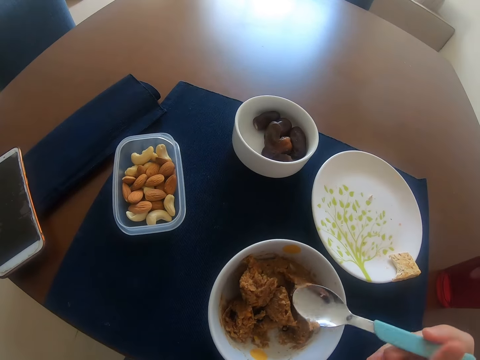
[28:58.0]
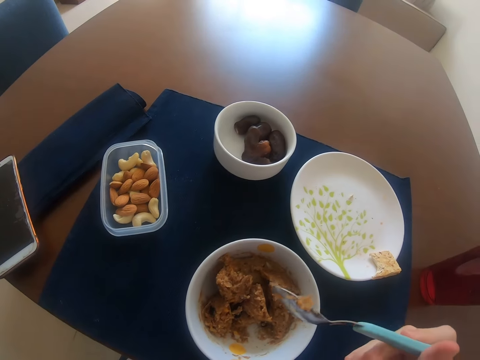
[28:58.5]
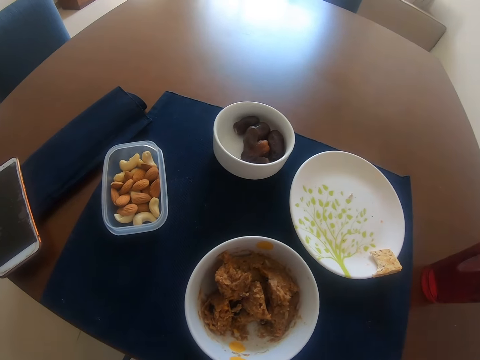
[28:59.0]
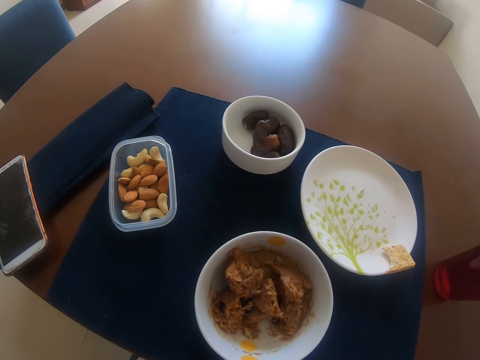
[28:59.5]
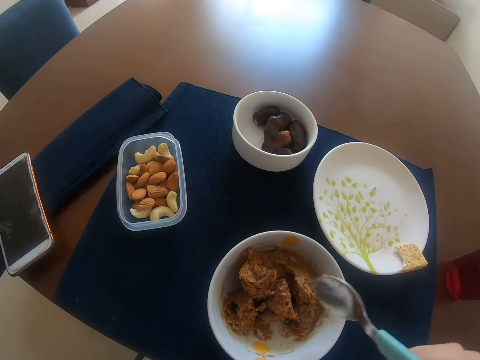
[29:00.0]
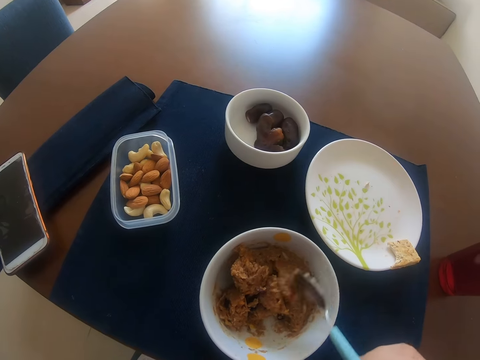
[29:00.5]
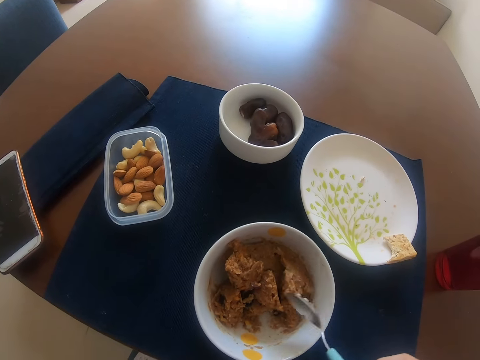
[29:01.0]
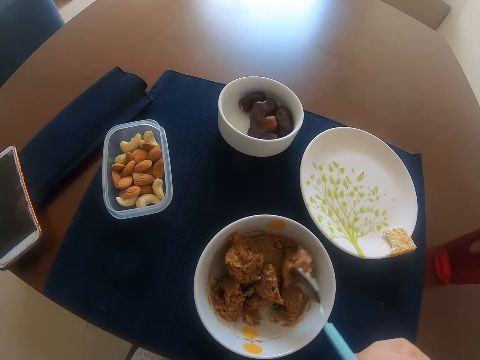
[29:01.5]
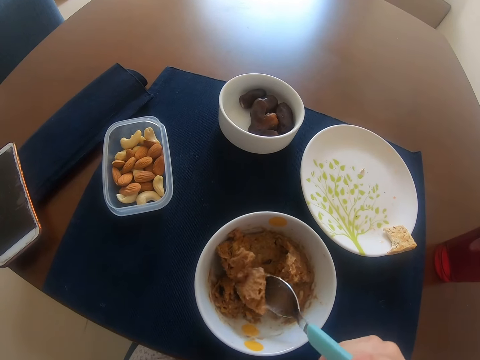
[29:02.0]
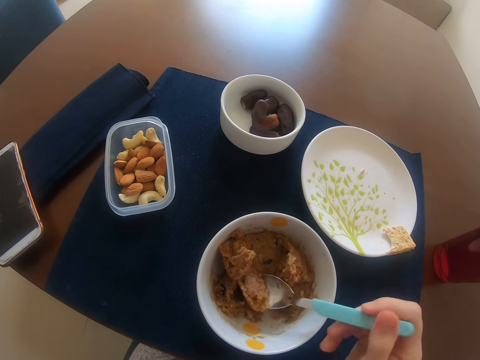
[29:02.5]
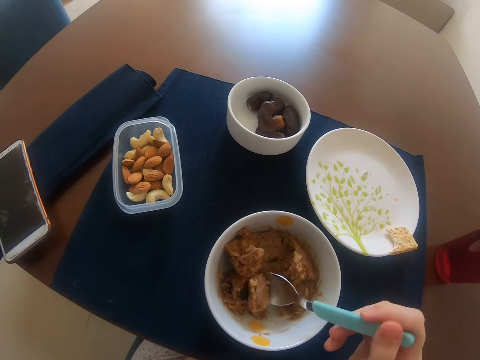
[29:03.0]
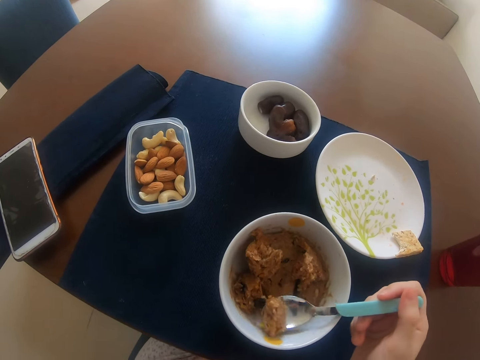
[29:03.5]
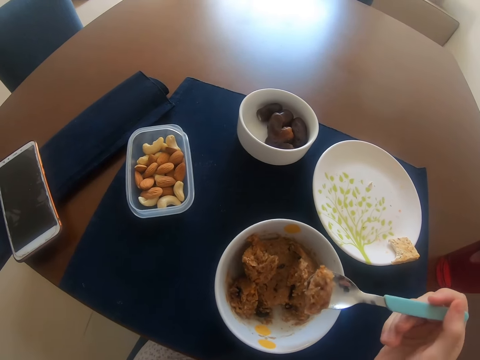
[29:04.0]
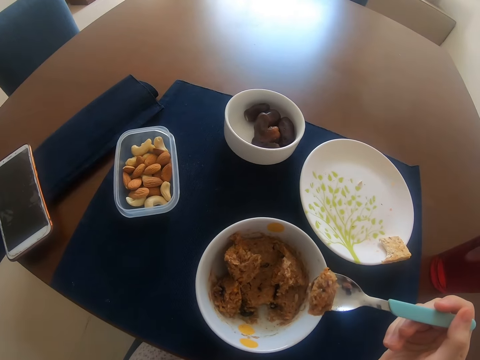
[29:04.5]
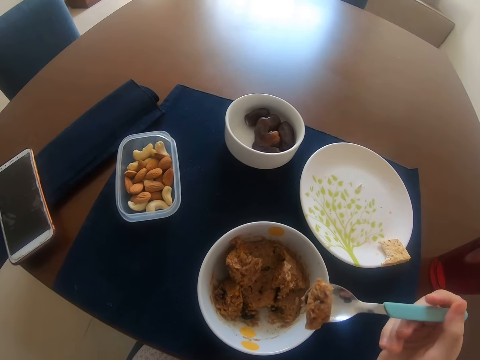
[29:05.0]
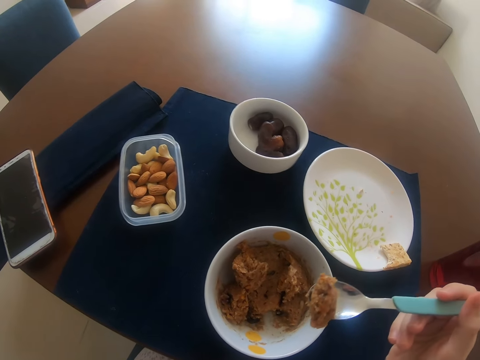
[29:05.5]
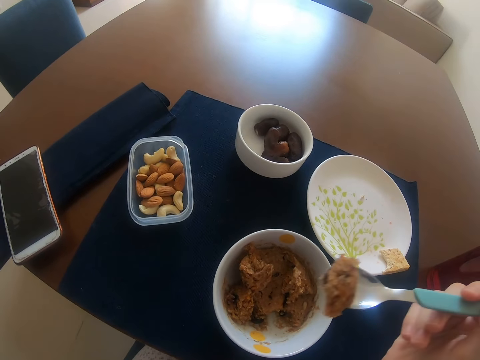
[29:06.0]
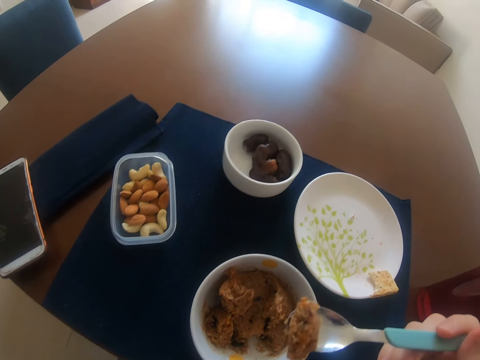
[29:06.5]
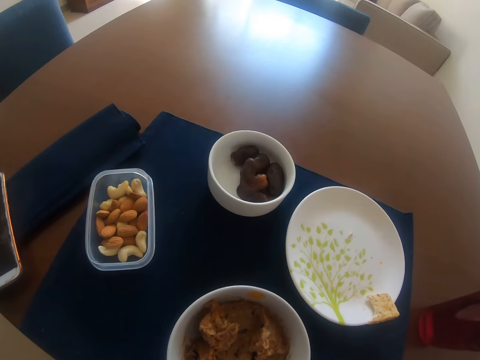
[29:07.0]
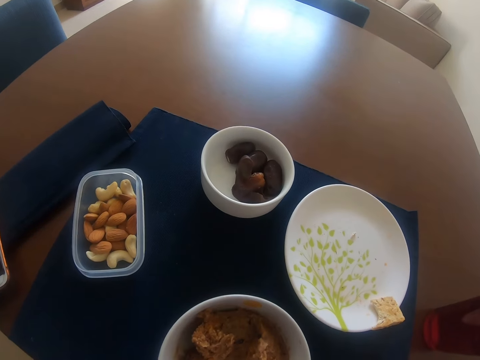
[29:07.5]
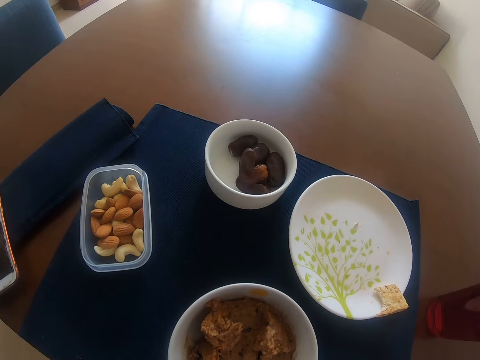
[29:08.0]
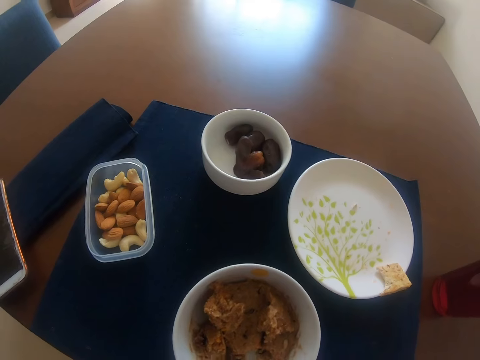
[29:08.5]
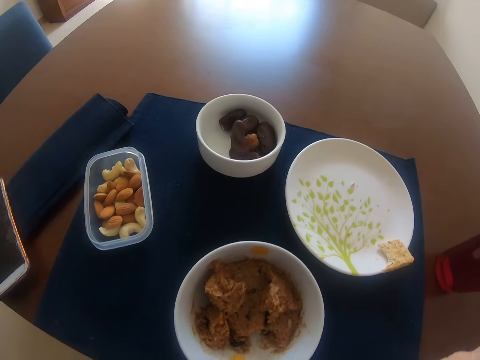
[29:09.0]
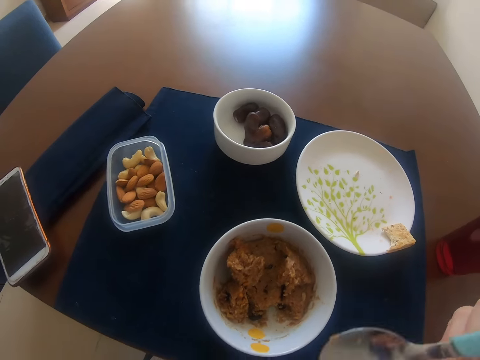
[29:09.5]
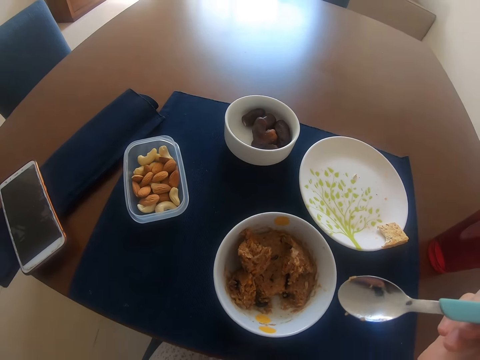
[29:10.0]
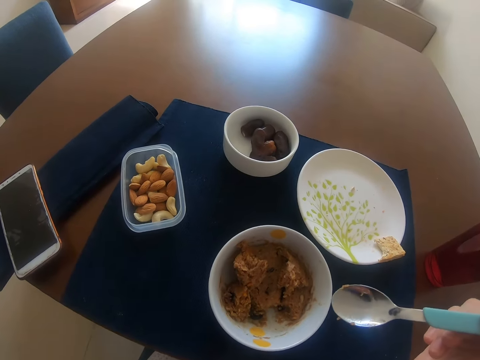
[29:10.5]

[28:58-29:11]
The camera wearer picks up a spoon from the plate with the right hand. They move food on the plate with the spoon. They scoop food with the spoon on the right hand. They hold the spoon with the right hand. They eat food.

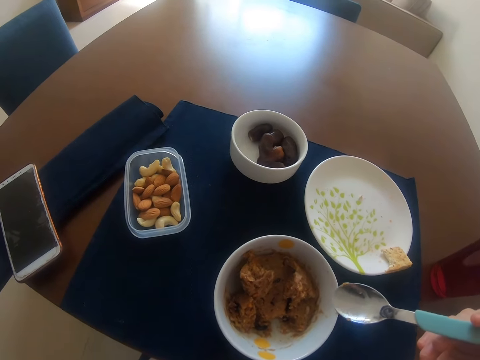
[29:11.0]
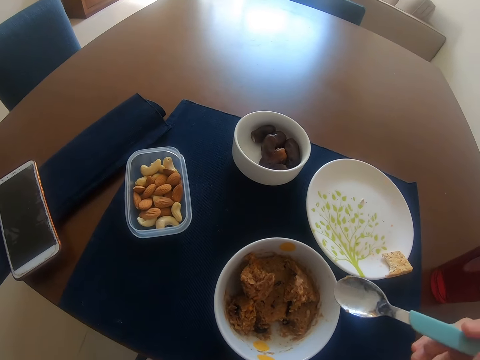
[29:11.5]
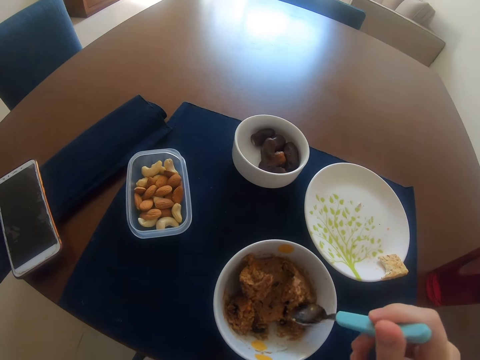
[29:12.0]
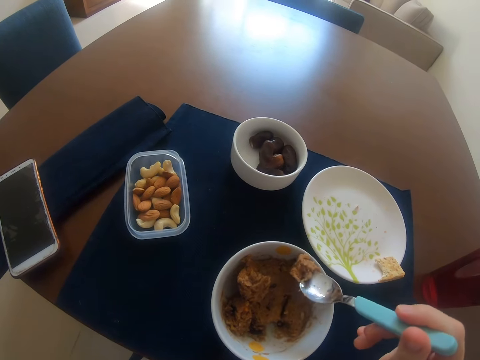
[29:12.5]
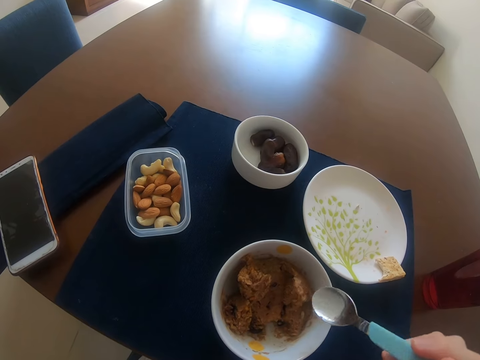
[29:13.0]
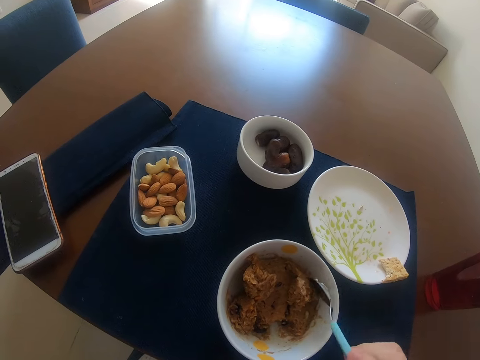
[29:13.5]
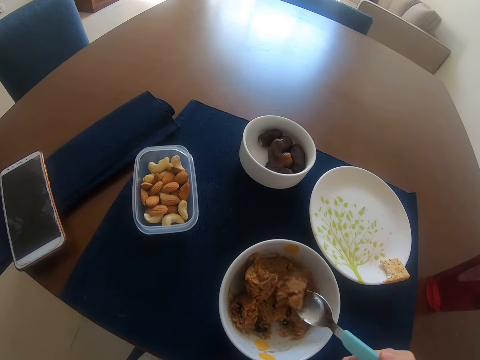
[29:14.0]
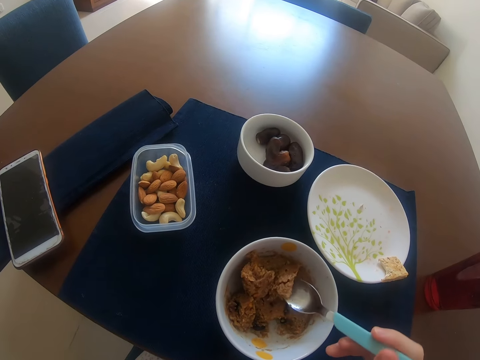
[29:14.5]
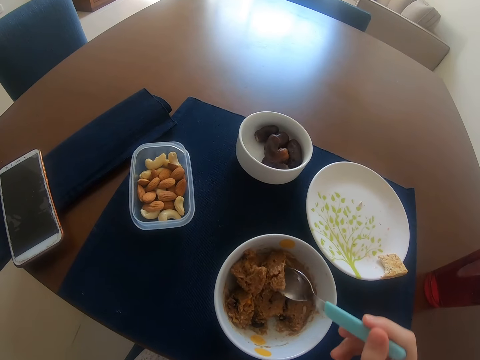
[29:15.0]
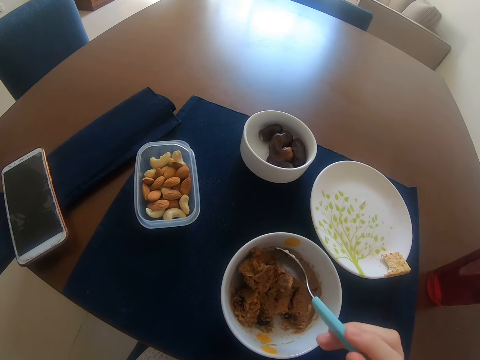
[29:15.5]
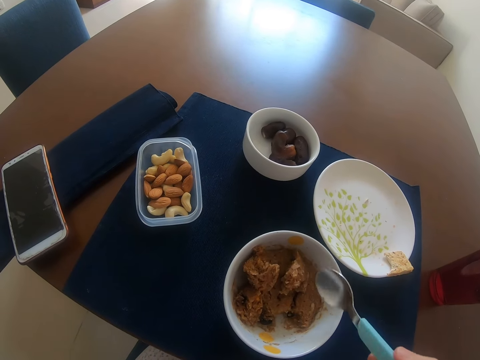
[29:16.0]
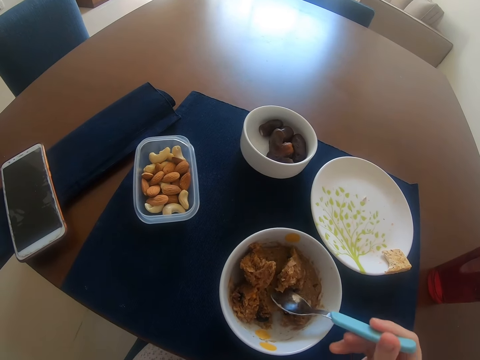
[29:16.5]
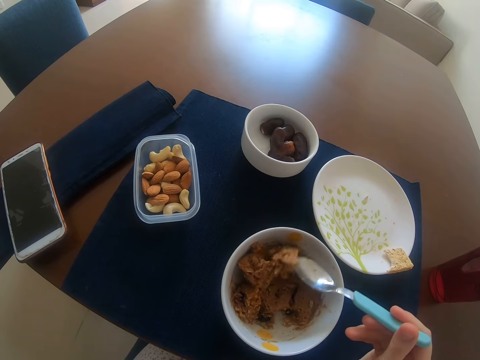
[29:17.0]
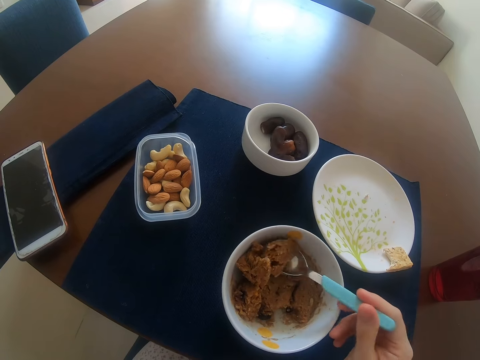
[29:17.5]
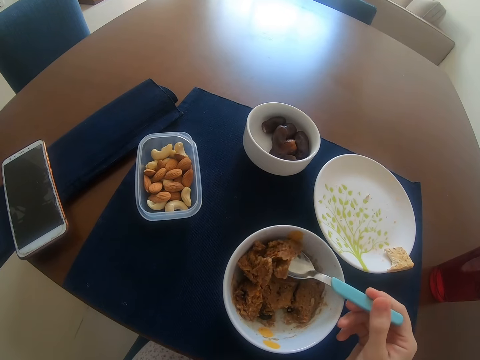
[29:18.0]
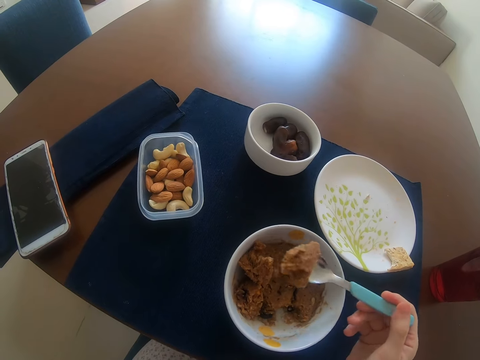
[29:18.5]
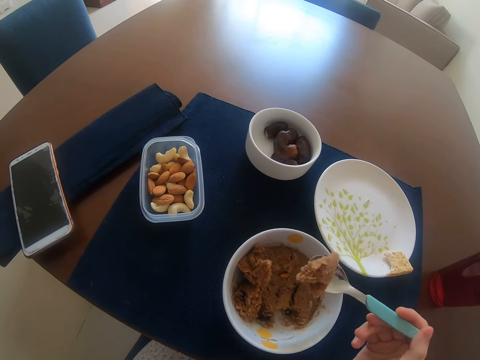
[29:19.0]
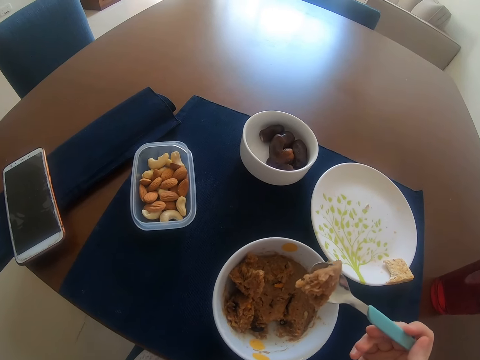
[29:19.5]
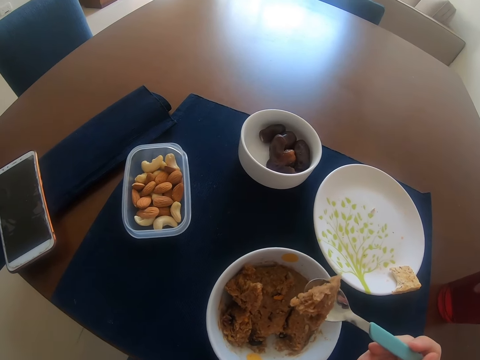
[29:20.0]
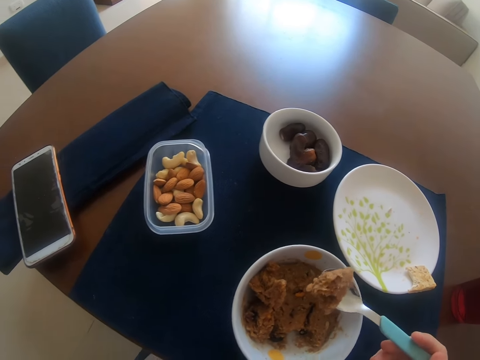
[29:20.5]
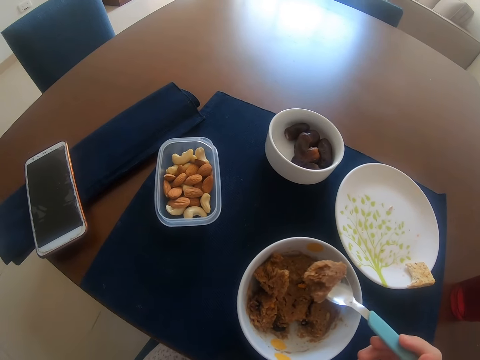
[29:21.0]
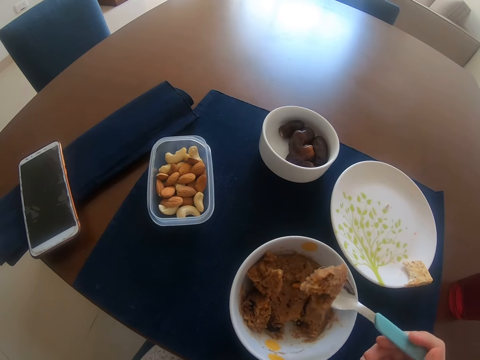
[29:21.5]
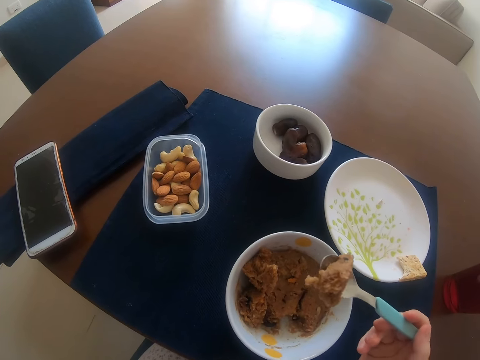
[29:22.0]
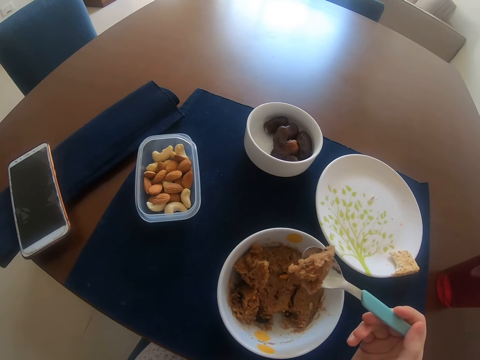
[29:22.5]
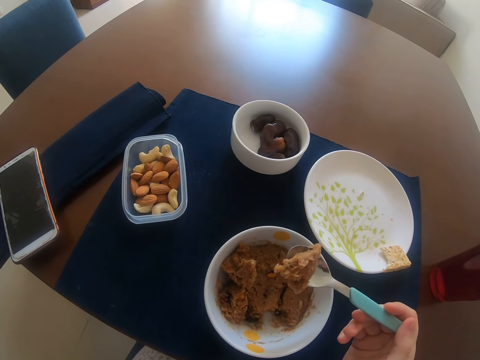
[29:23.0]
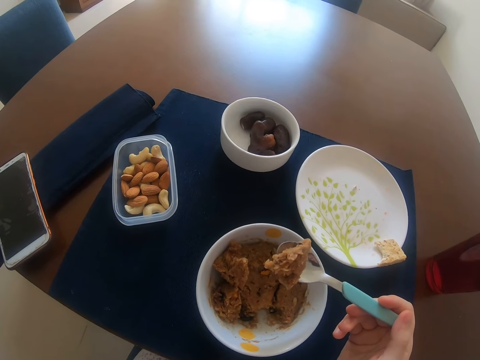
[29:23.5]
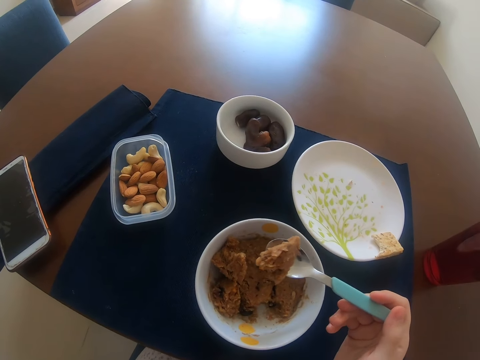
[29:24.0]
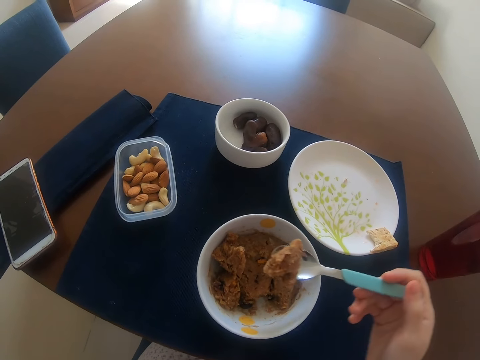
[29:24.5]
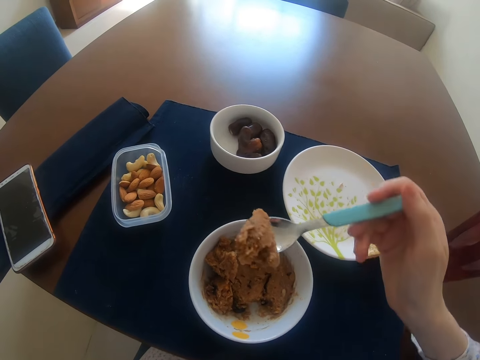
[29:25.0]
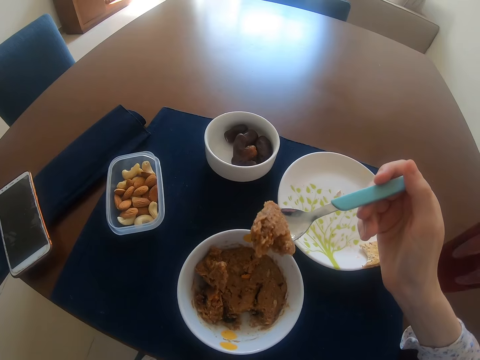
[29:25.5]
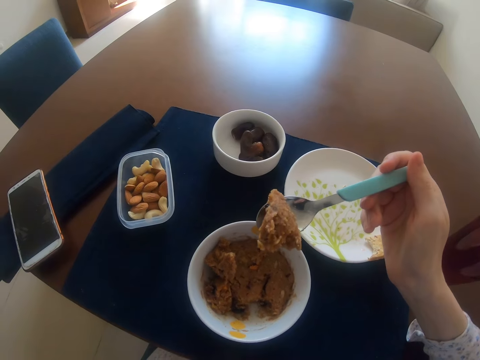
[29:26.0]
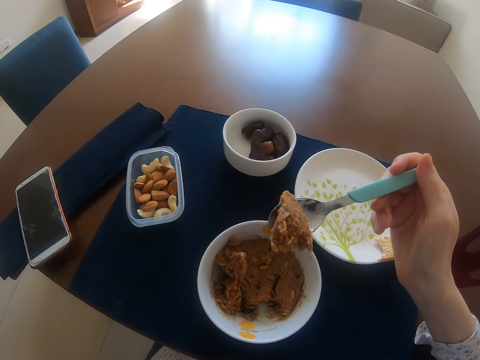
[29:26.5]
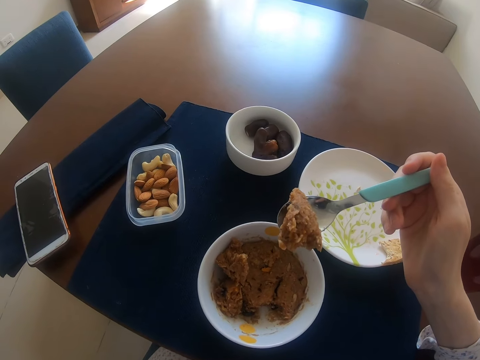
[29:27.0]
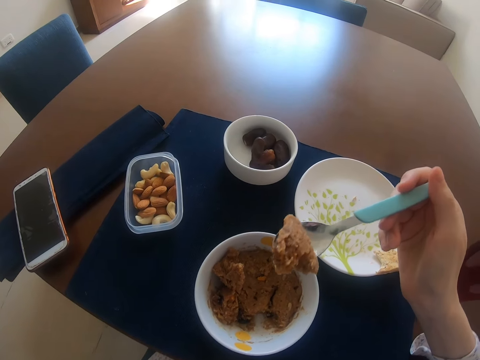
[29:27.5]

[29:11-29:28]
The camera wearer scoops food with a spoon on the right hand. They move food on the bowl with the right hand. They scoop food with the spoon on the right hand. They hold the spoon with the right hand.
